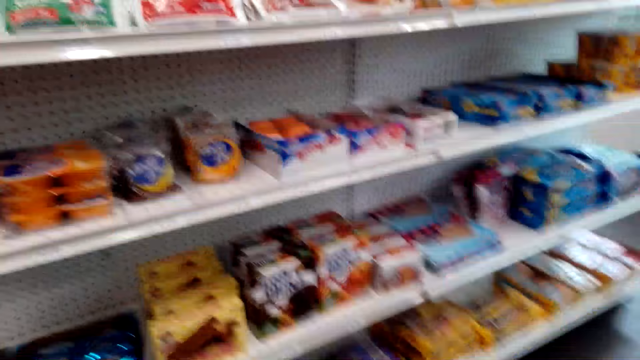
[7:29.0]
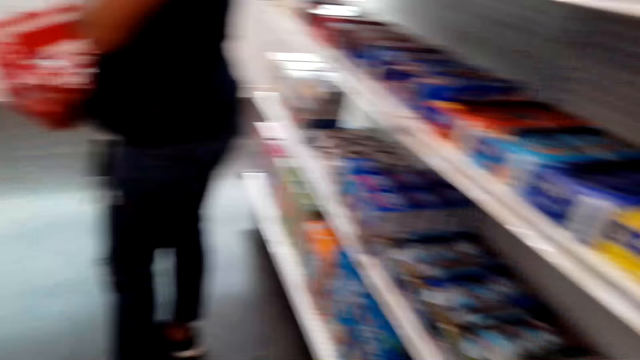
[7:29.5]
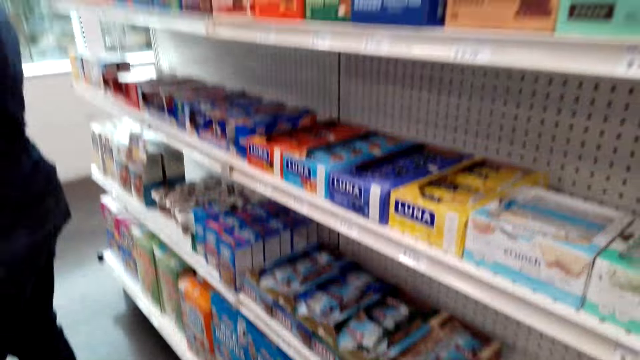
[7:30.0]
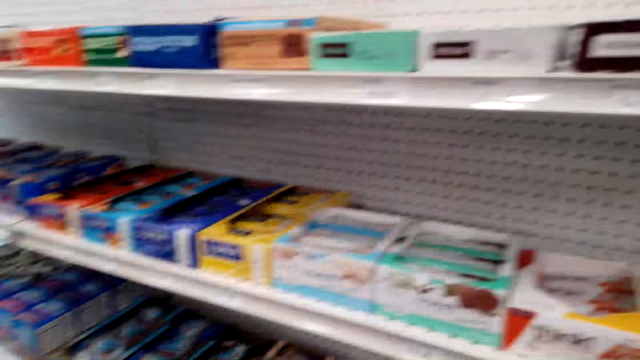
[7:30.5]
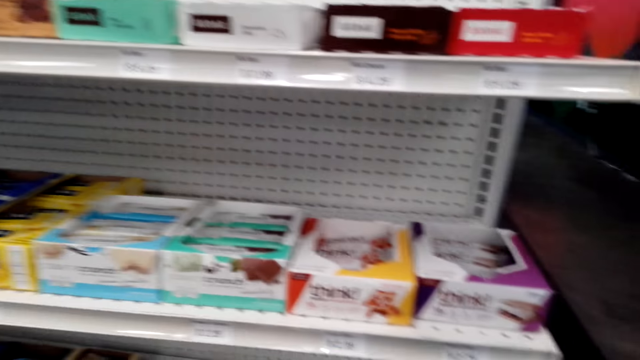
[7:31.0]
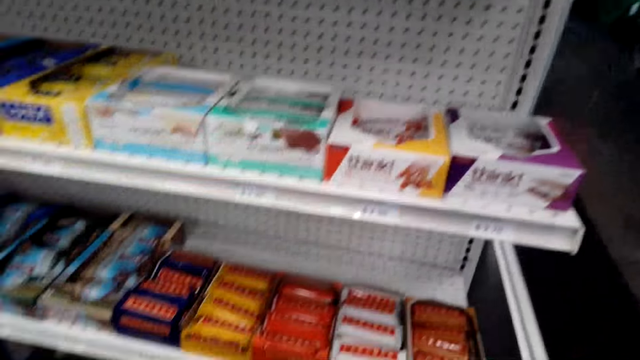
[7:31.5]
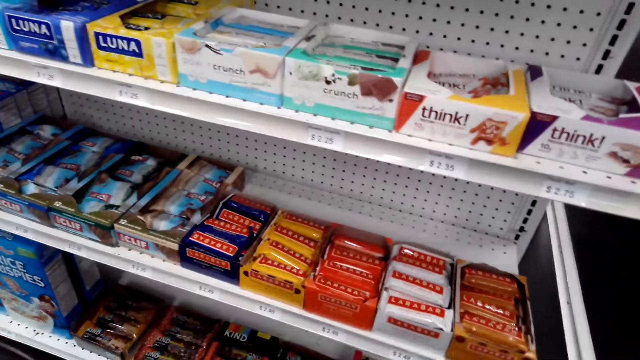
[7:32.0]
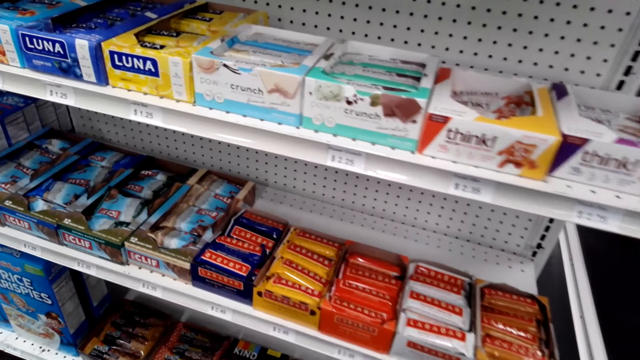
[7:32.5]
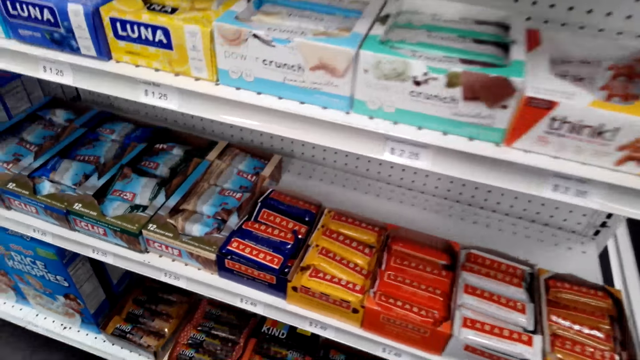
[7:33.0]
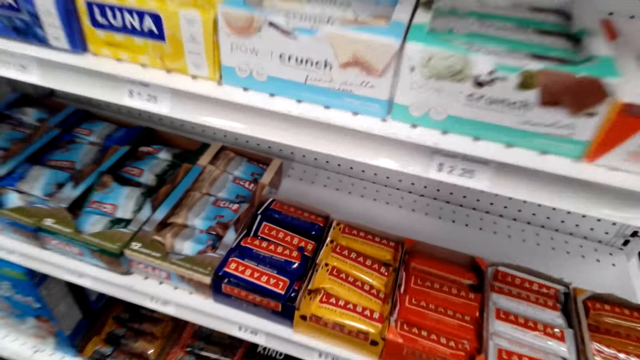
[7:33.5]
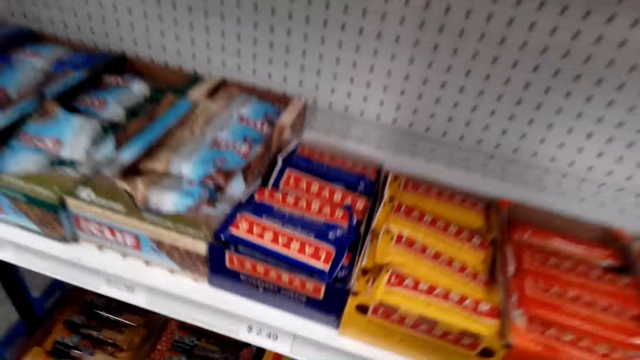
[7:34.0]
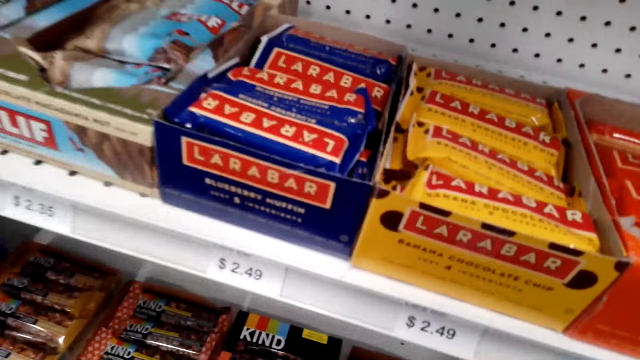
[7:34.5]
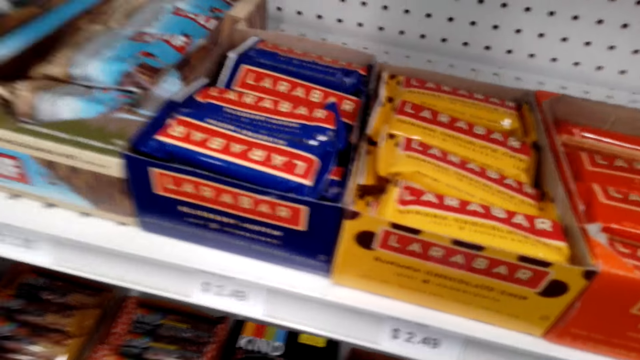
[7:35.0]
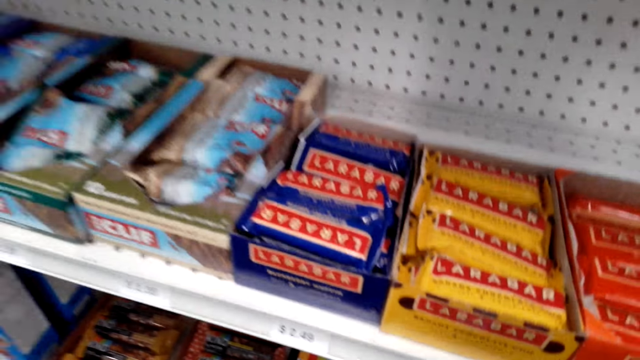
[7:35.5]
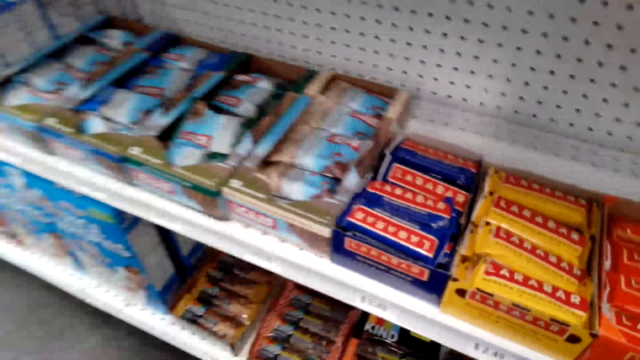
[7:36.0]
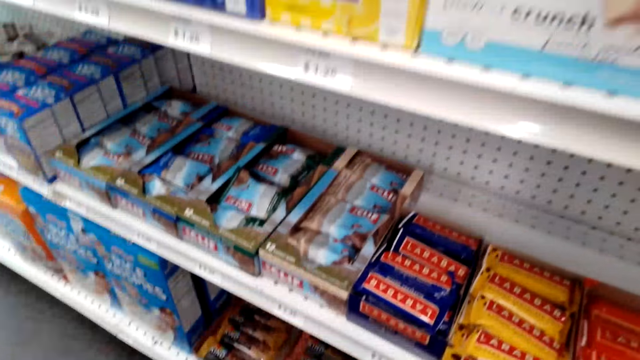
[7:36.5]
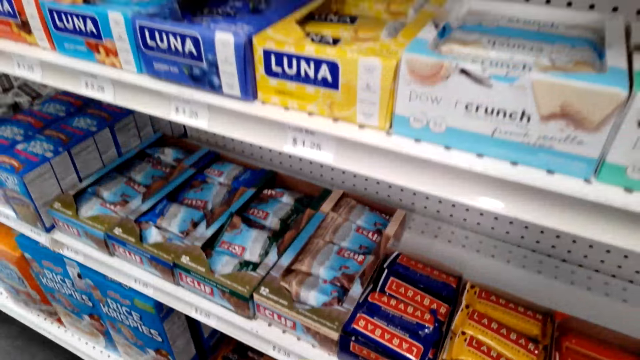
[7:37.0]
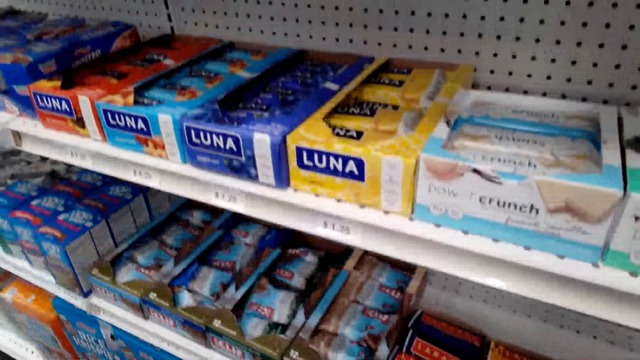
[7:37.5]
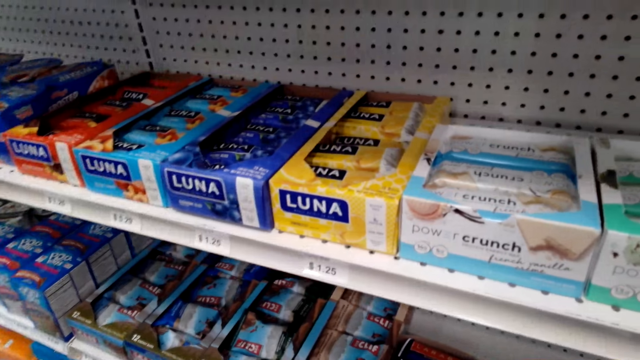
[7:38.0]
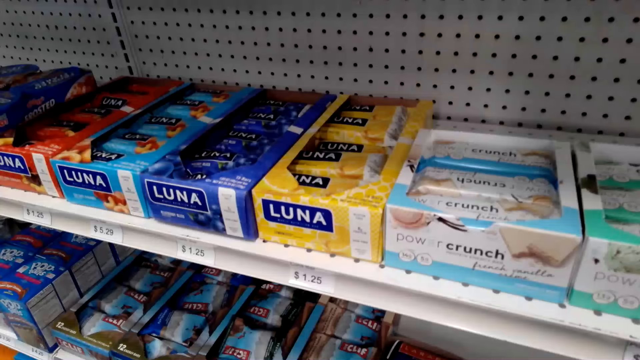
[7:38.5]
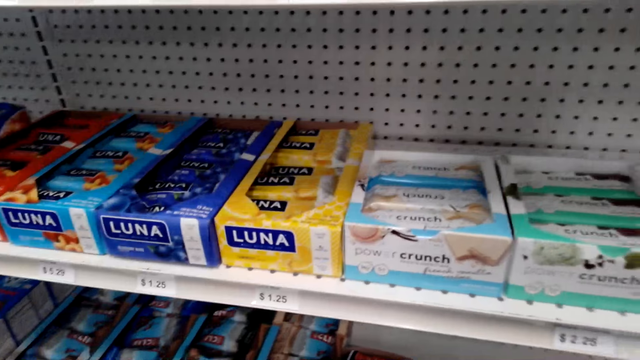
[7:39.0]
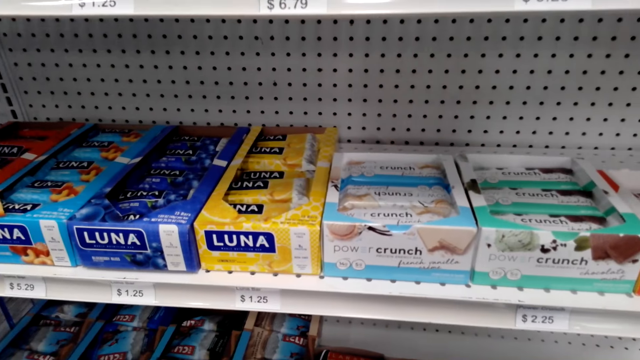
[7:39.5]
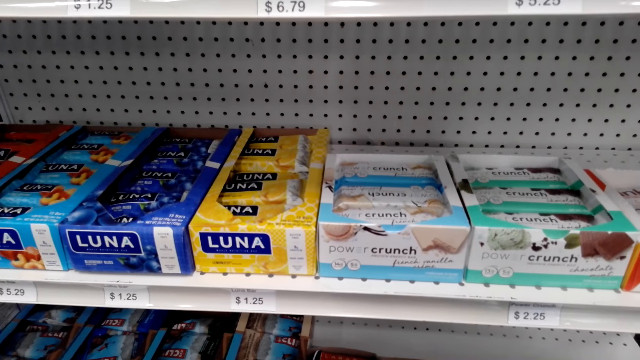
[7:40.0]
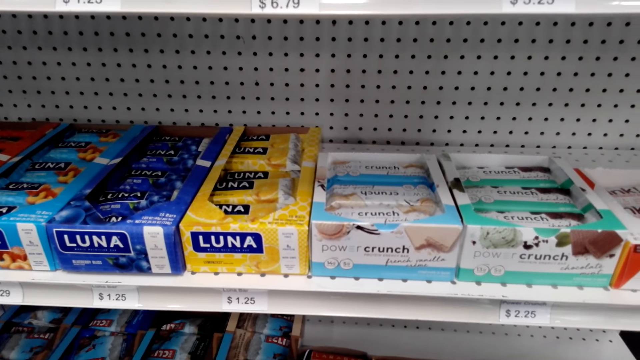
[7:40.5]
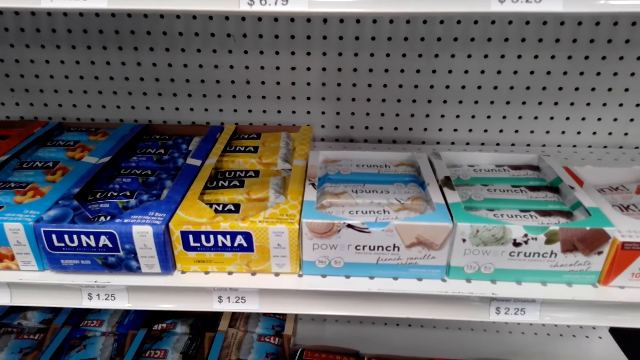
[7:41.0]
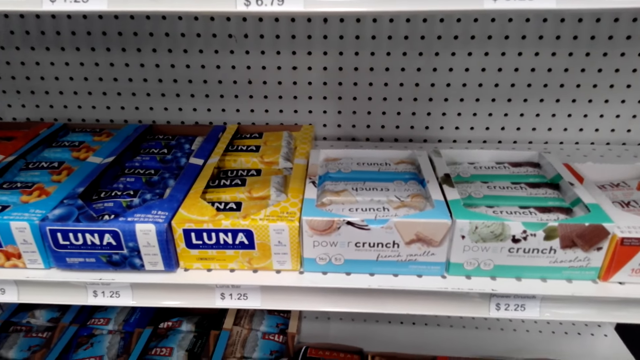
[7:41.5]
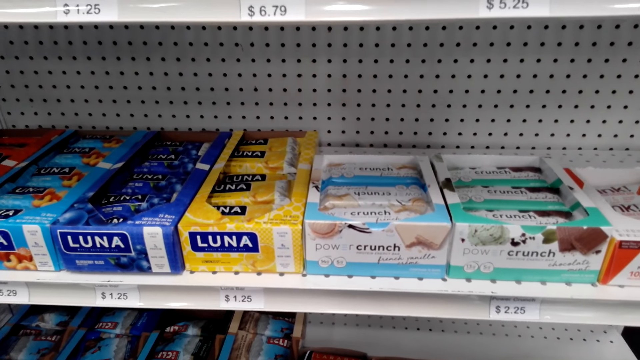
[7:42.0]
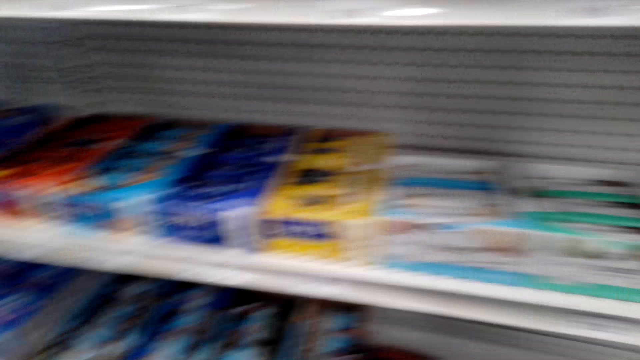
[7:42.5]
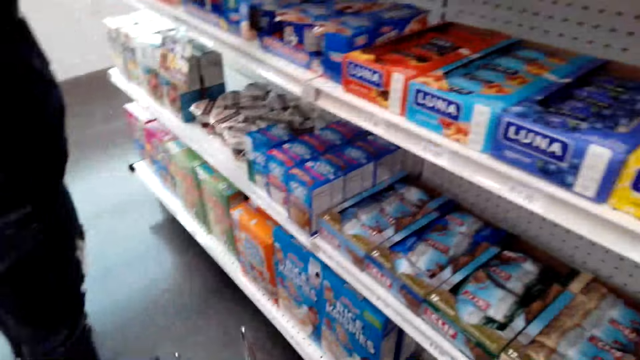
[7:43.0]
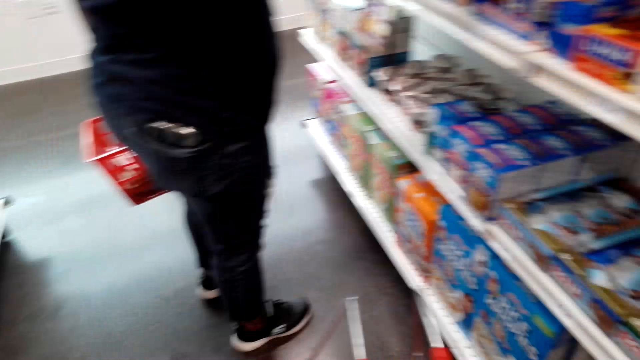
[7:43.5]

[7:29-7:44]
The camera wearer looks at the shelves. They pick packets of chocolates. They speak to a woman.

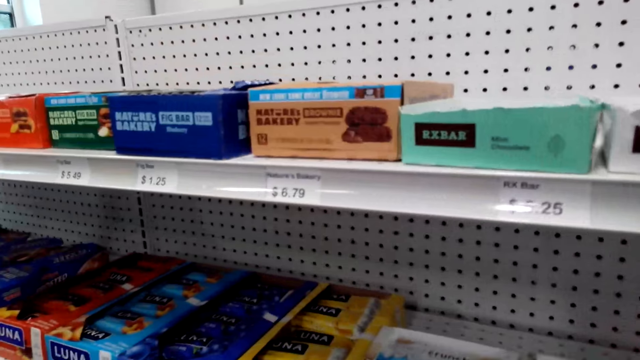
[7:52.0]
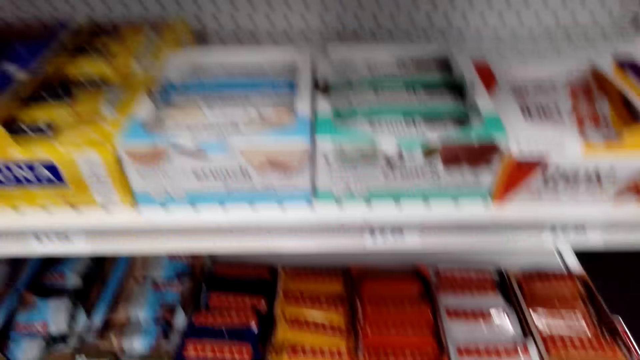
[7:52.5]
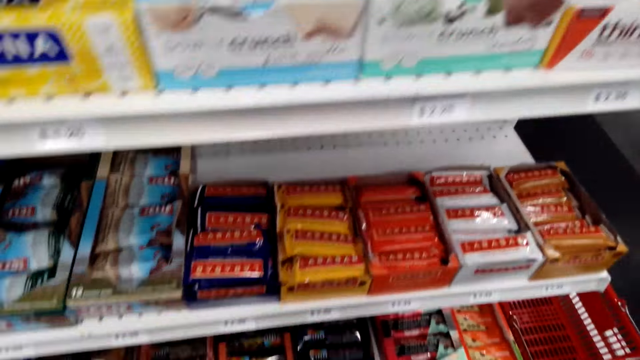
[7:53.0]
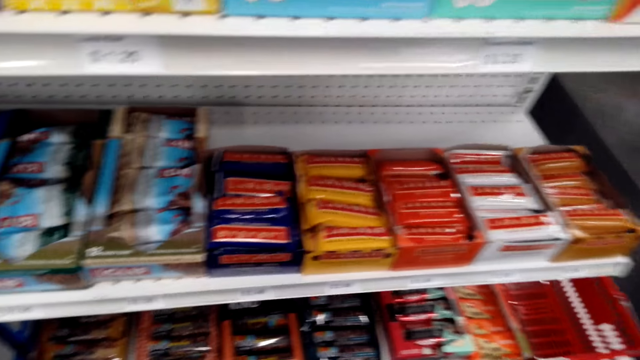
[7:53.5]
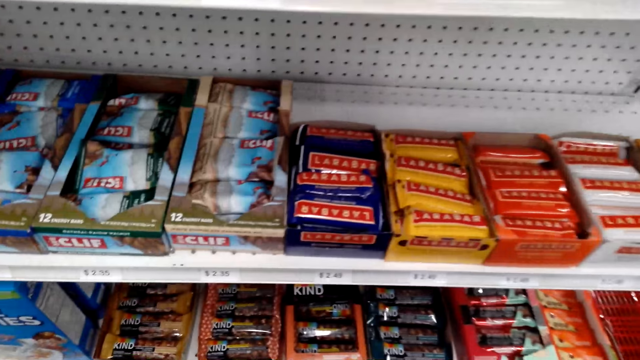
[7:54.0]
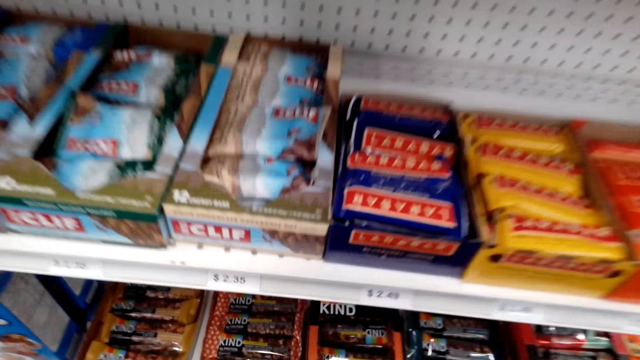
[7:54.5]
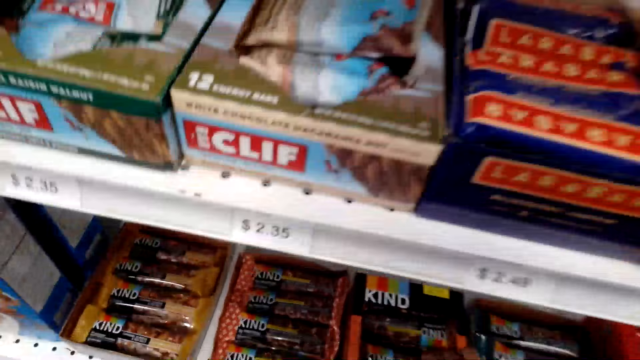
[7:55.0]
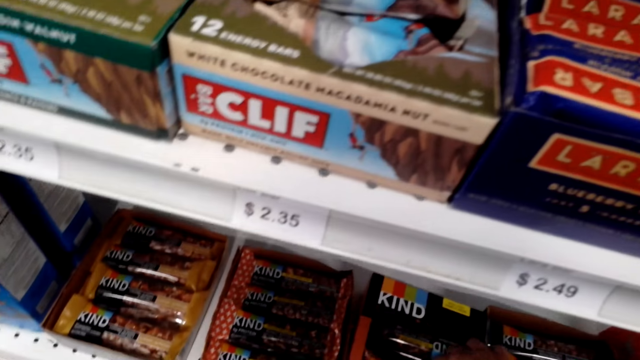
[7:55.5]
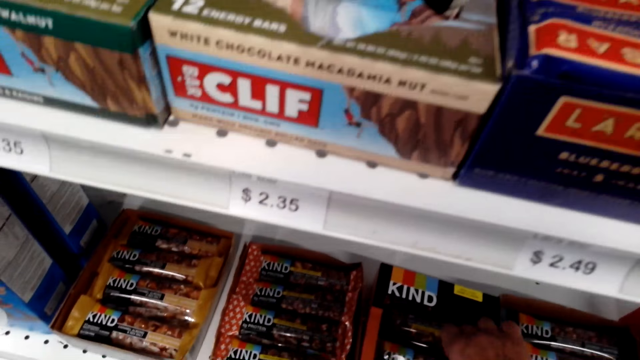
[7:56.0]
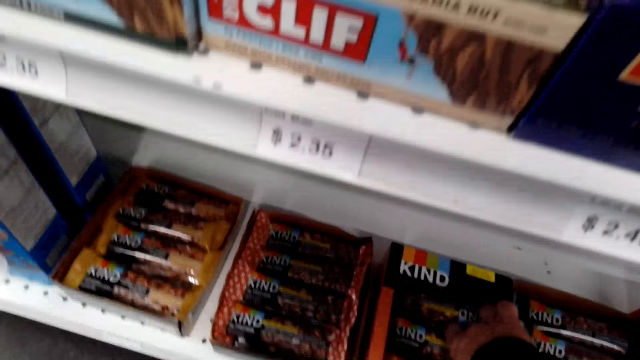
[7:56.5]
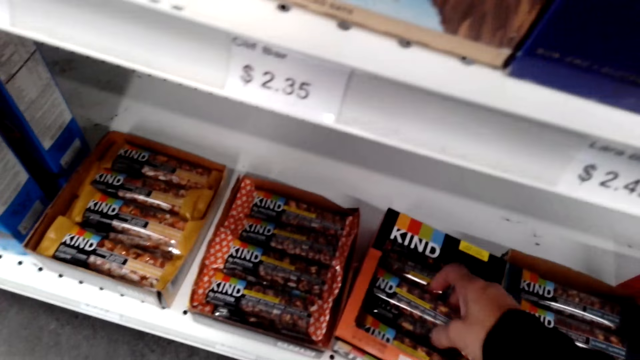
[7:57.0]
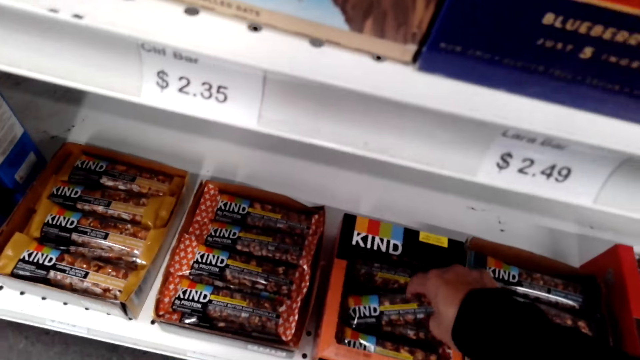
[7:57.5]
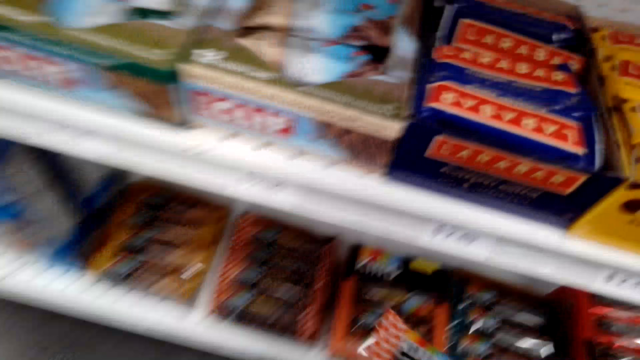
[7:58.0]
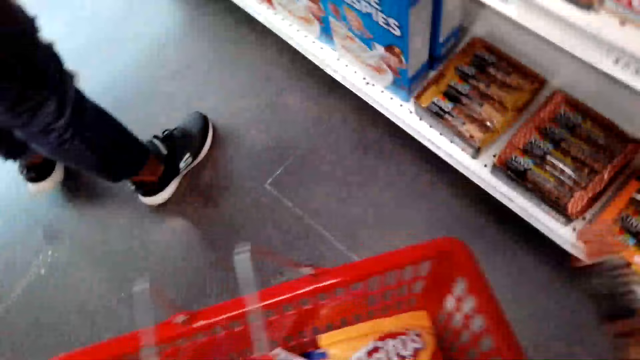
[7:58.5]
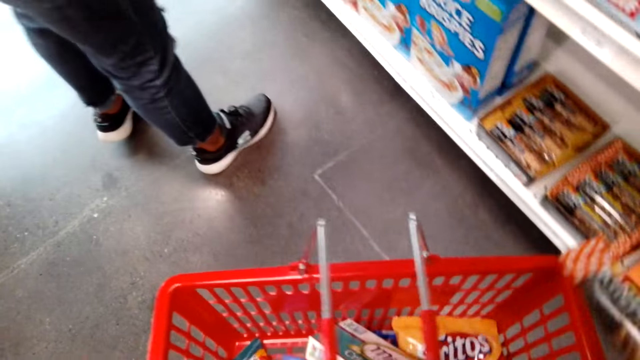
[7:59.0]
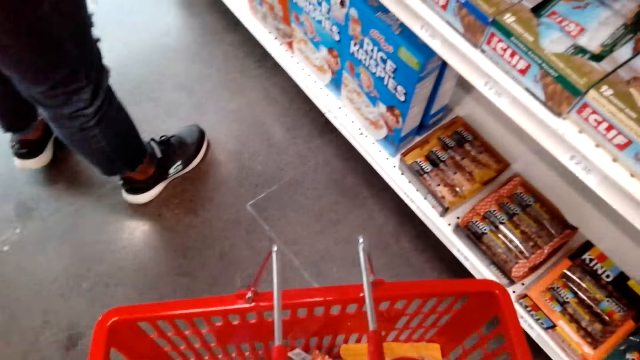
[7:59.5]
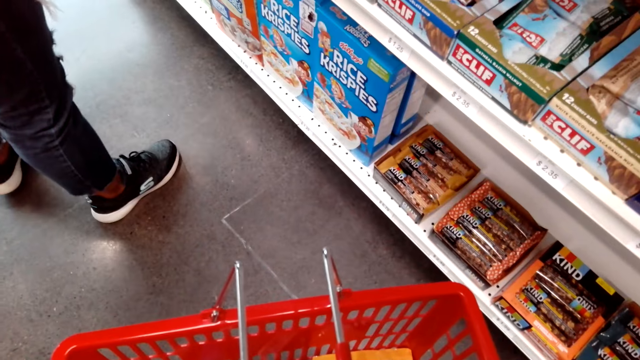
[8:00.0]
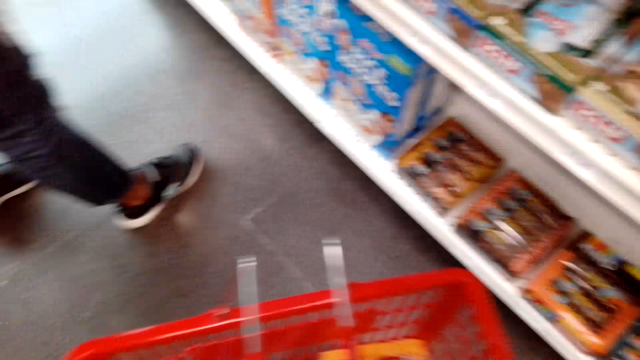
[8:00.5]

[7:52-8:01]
The camera wearer looks around the shelf. They pick Kind Protein Crunchy Peanut Butter on the shelf. They put the packets of chocolates in the basket. They place the Kind Protein Crunchy Peanut Butter in the shopping basket.
